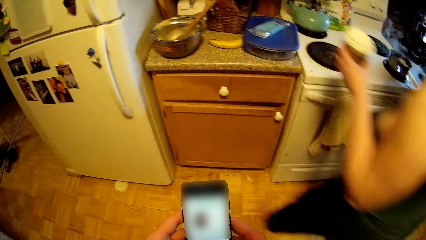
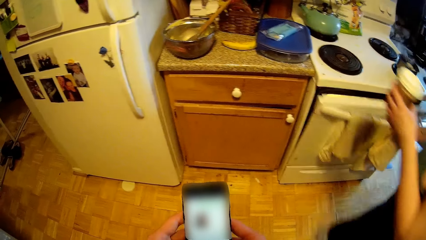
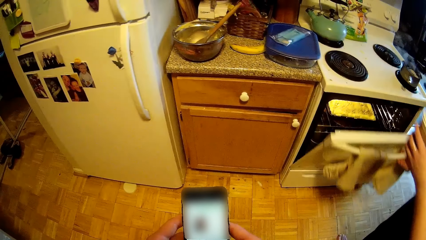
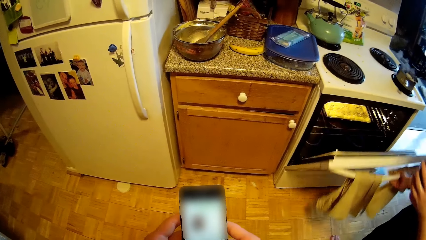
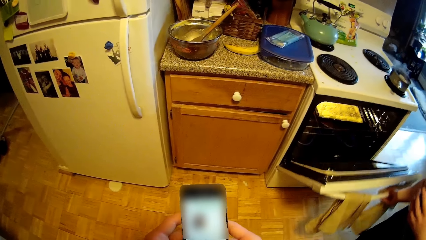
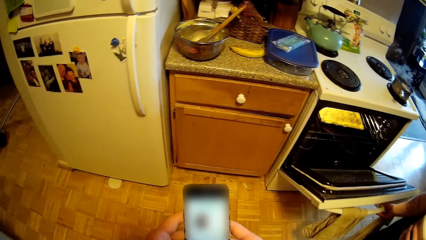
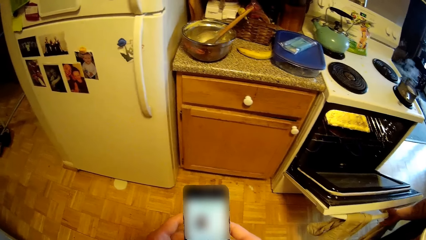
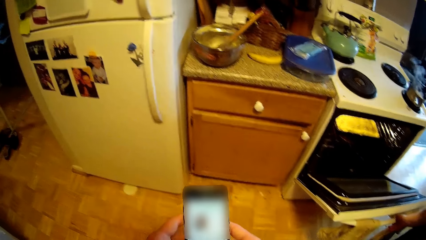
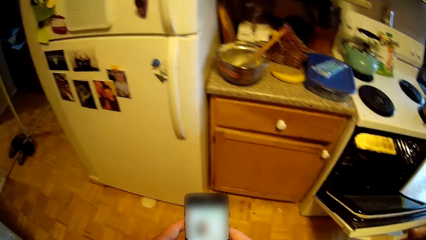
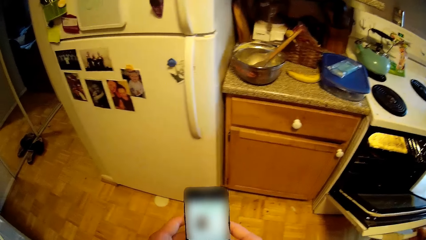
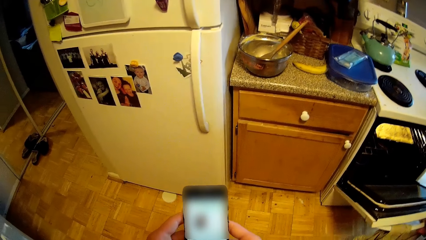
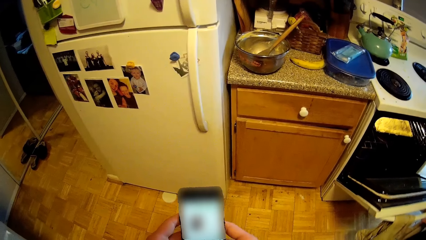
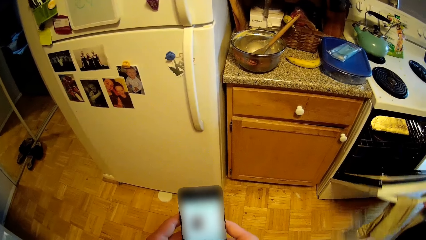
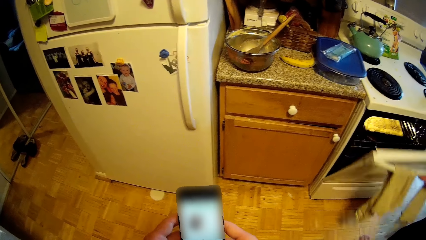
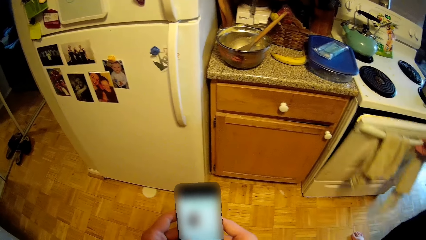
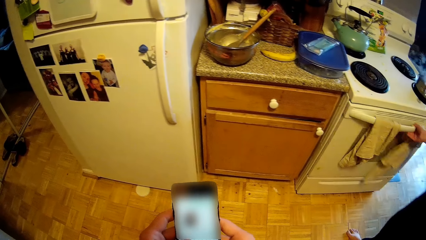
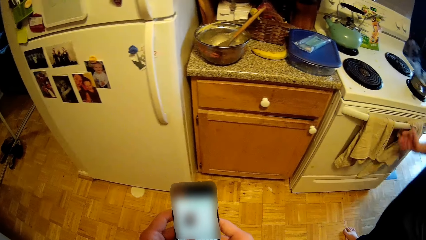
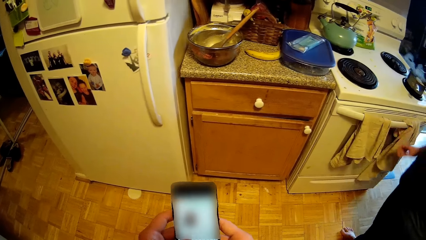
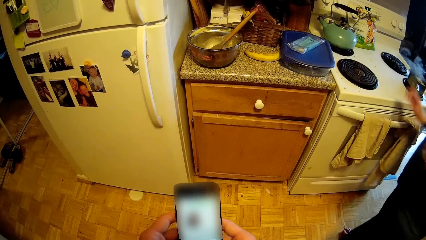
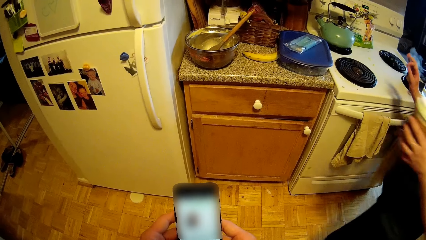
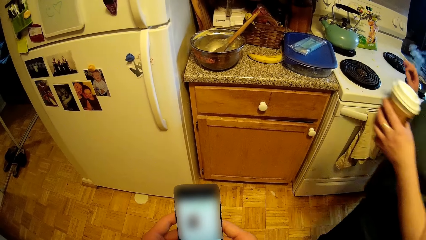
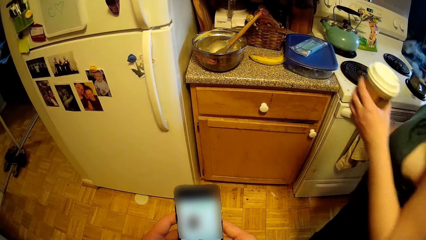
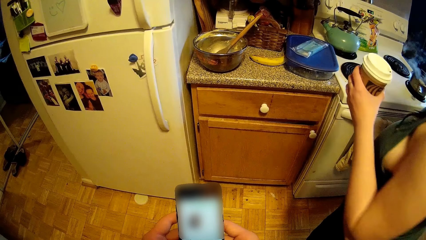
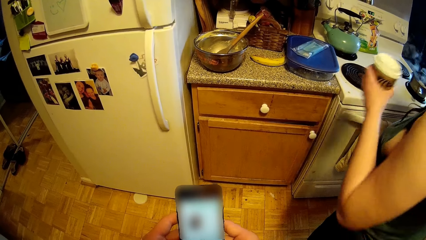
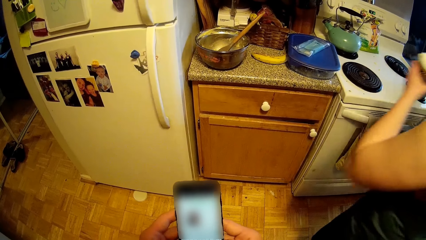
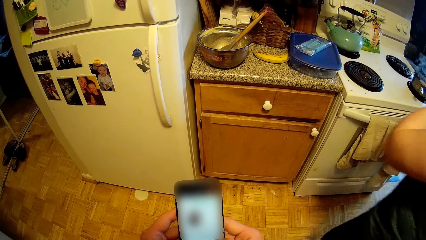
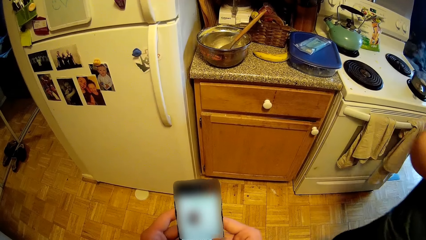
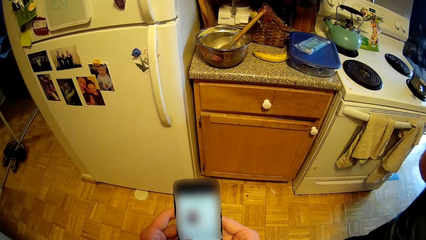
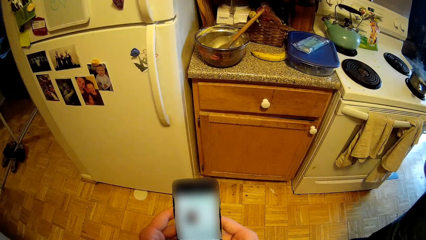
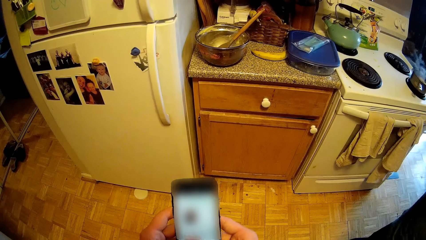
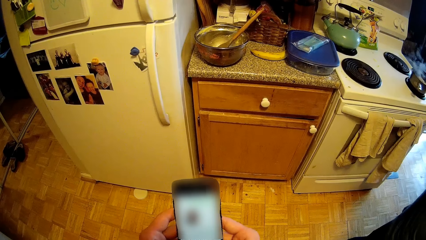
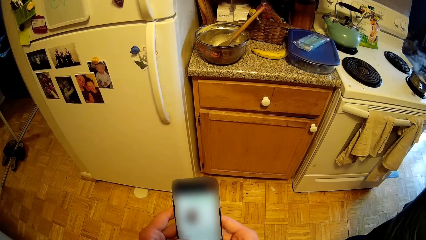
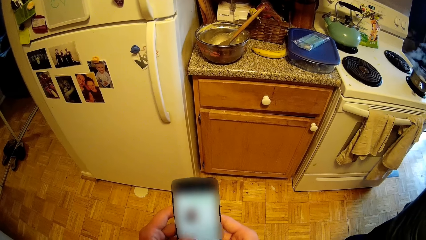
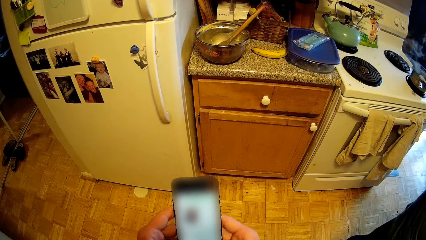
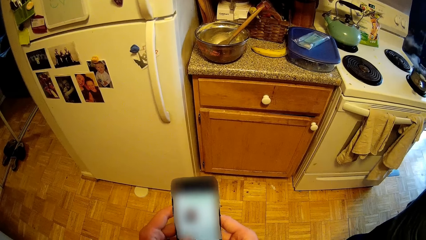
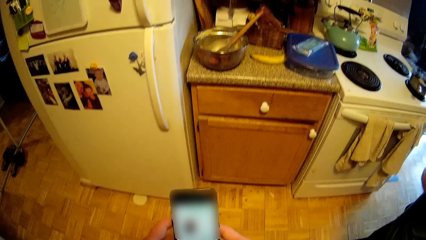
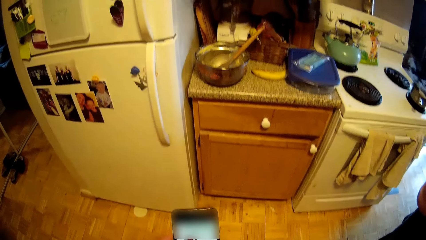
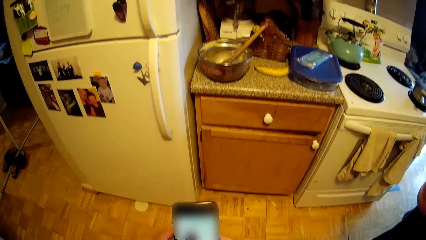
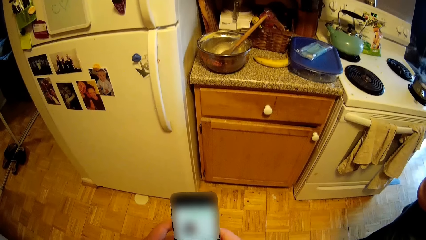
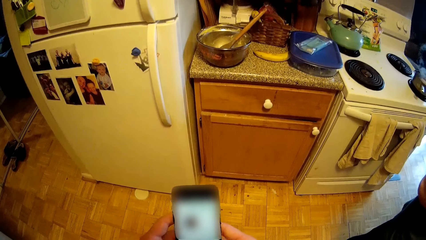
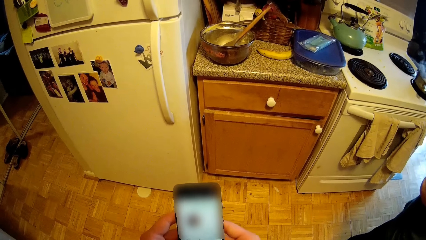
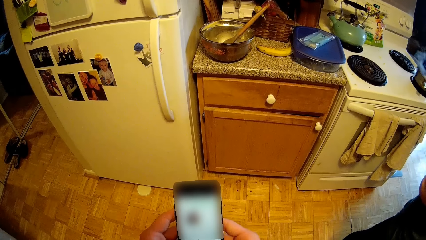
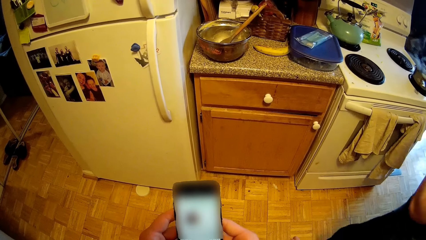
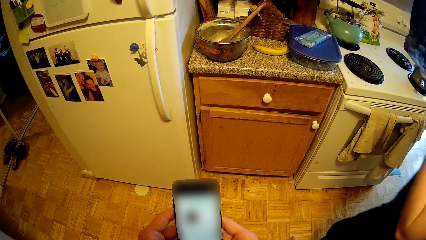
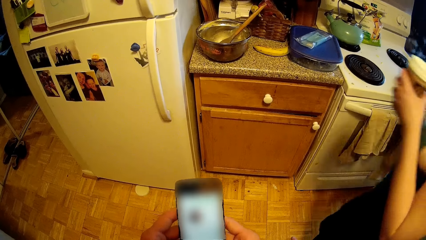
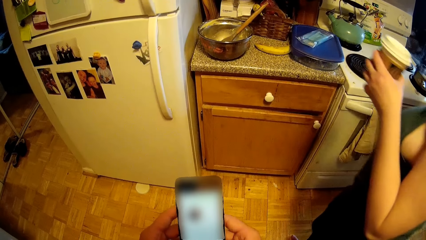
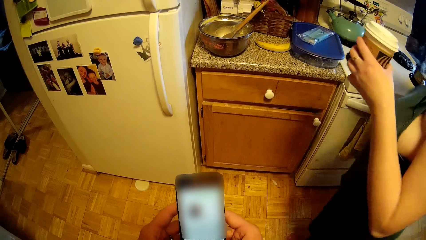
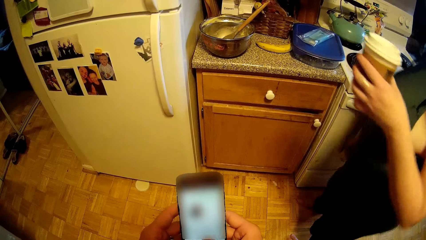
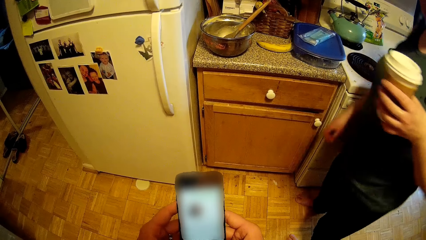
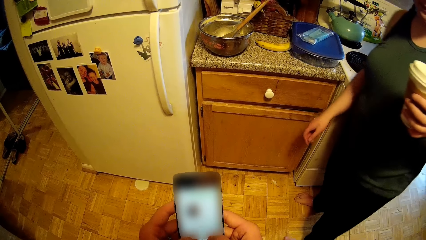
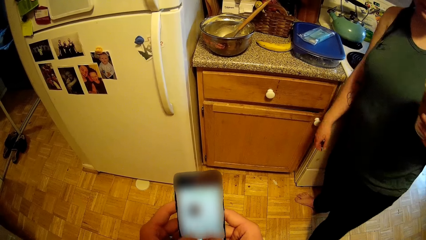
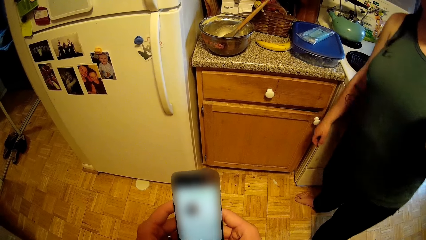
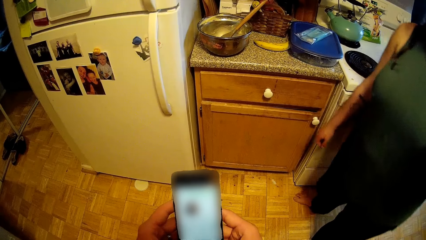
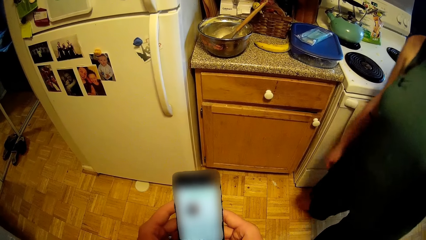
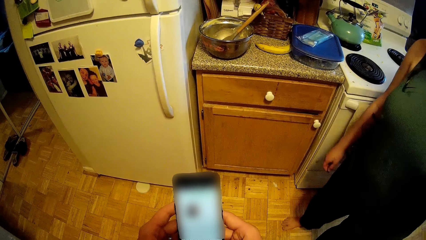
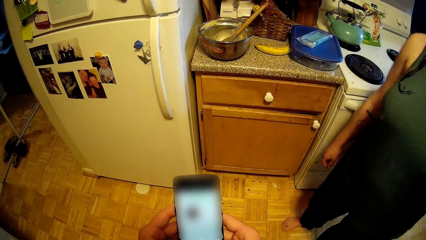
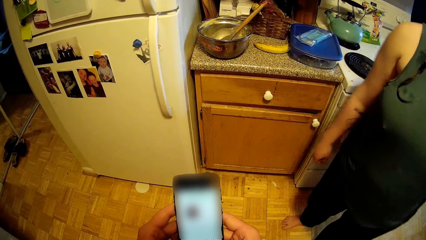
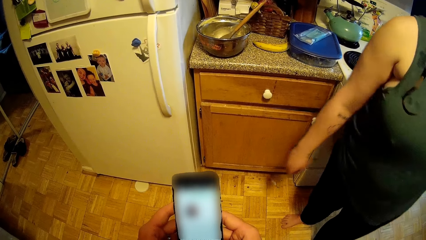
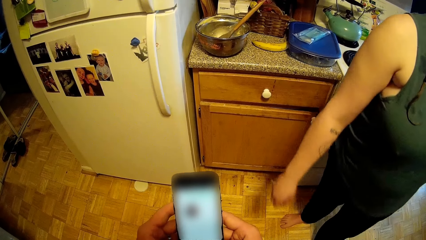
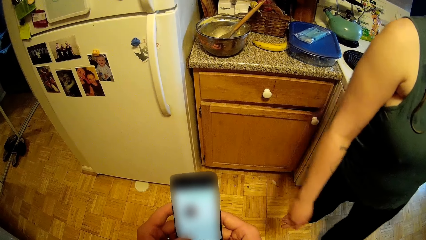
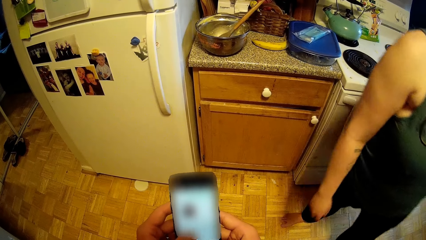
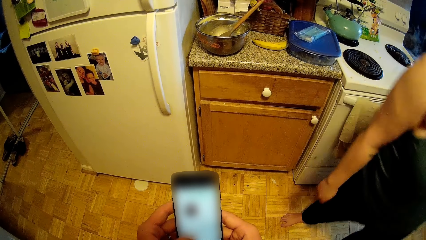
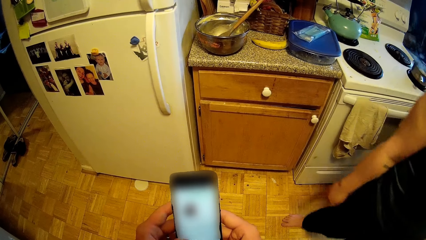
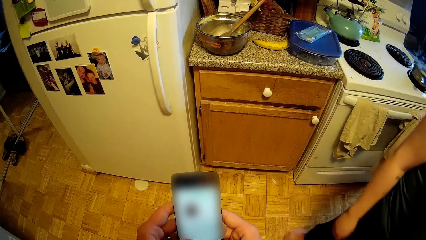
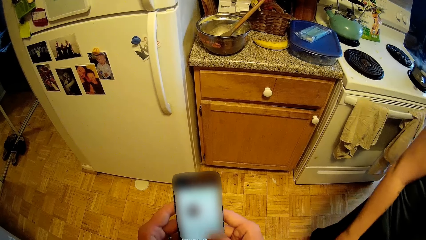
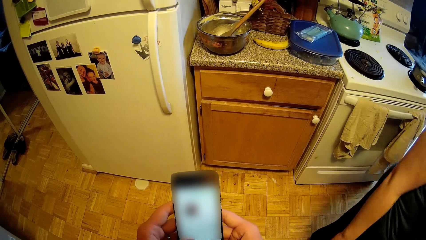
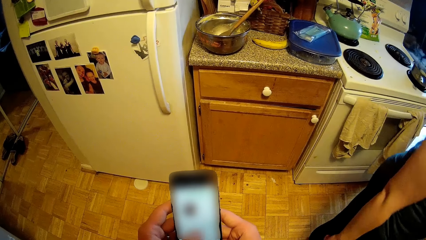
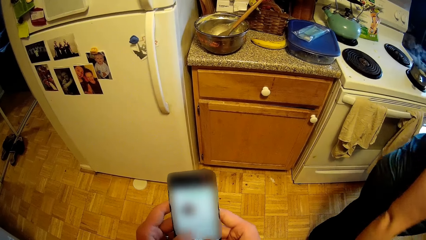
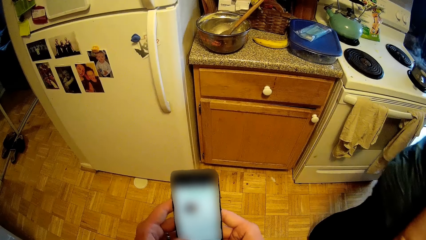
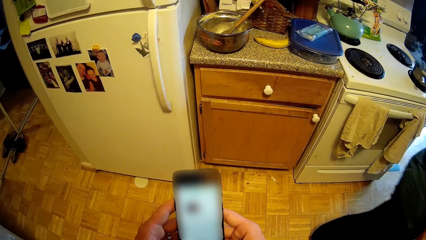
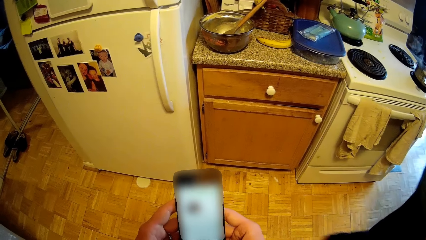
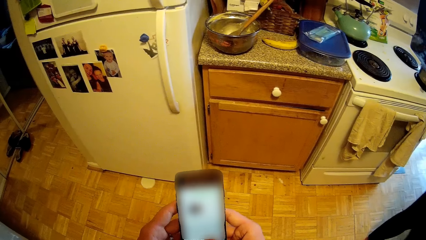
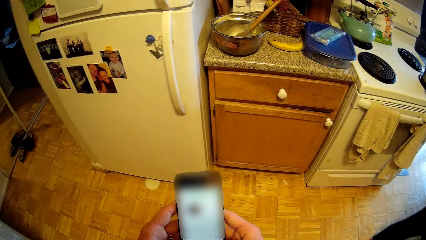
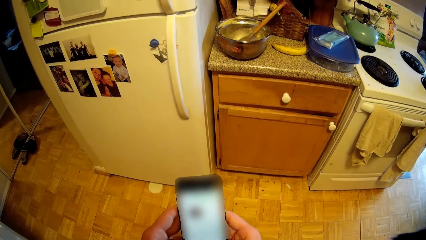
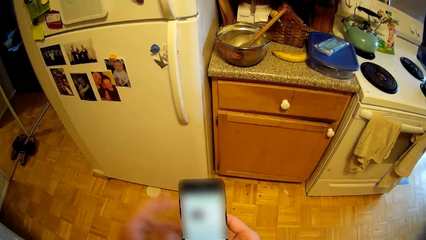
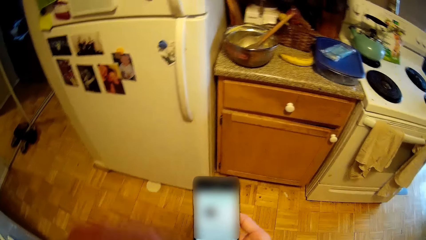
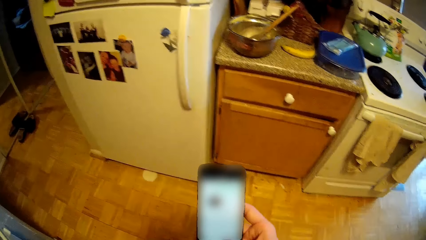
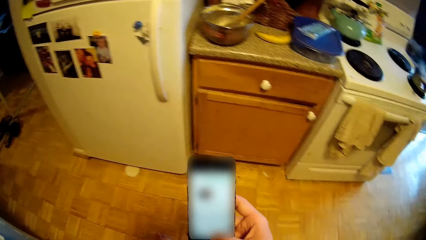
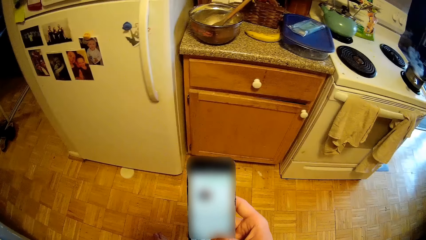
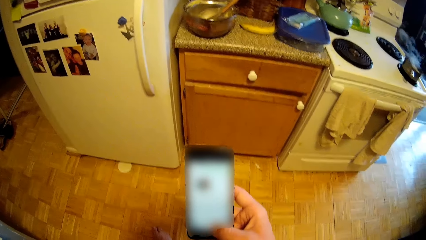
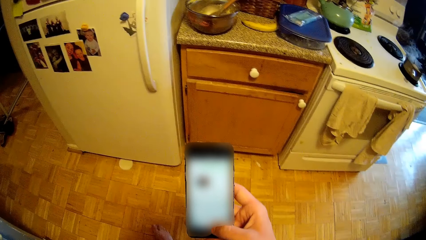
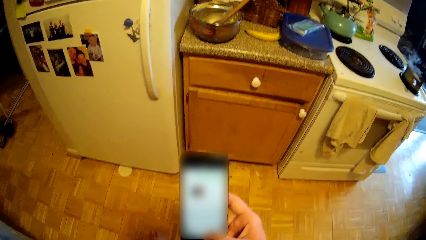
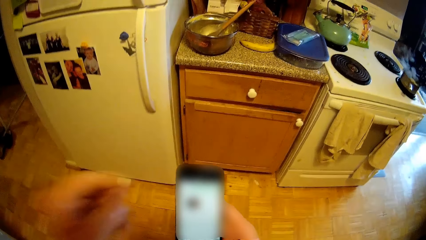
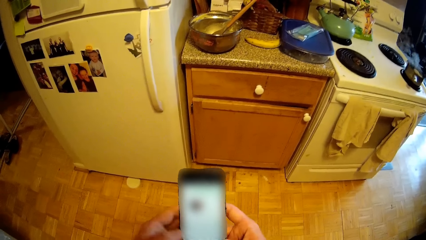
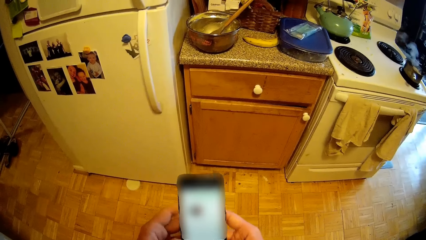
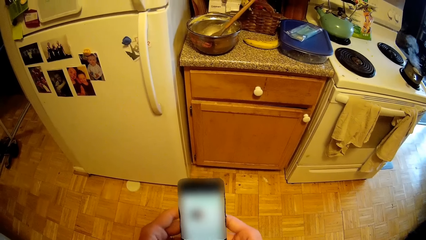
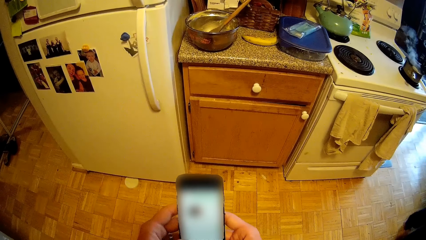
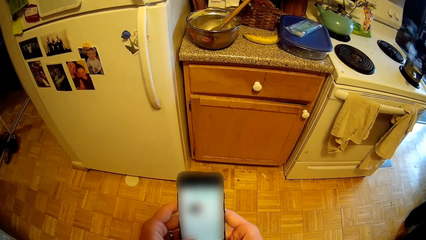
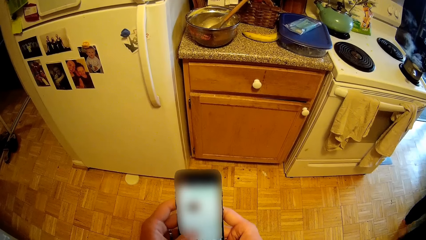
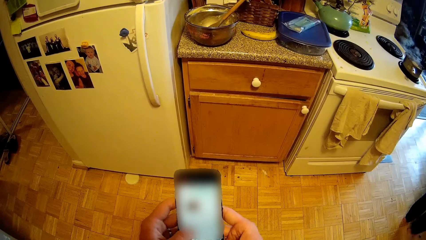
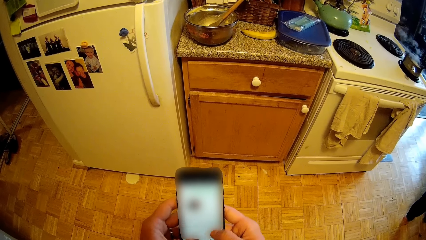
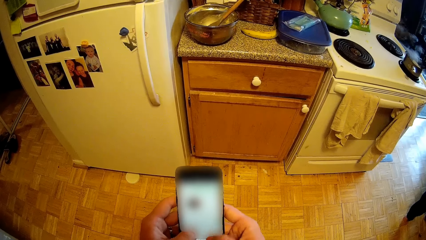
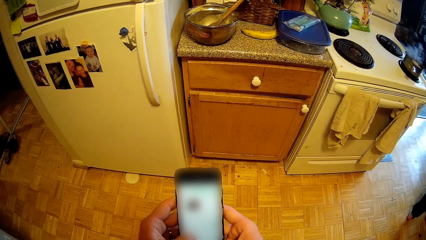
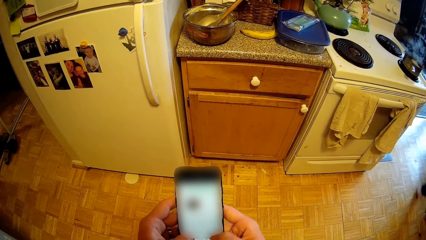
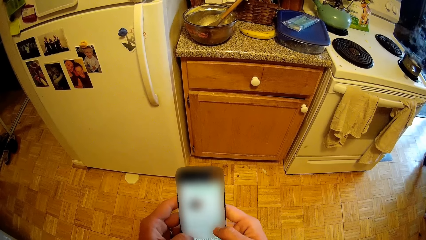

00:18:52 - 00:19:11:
A woman opens a cooker oven with her right hand. The woman checks in the oven. The camera wearer uses the phone. The woman closes the cooker oven door with her right hand. The camera wearer converses with the woman. The woman walks around the kitchen, drinks coffee. The camera wearer uses the phone. They converse with the woman. They converse with the woman again. They use the phone.
